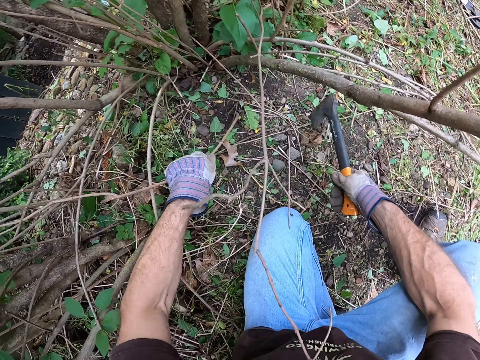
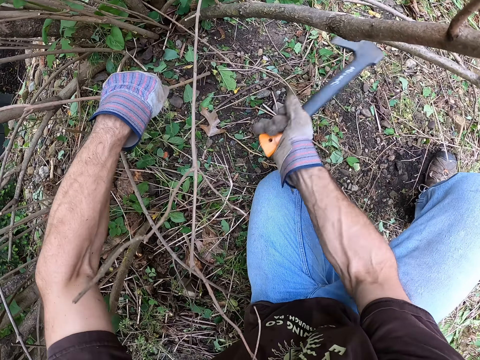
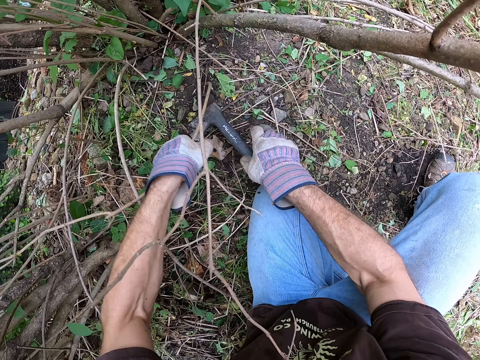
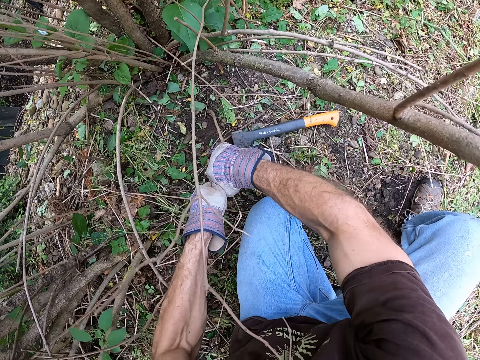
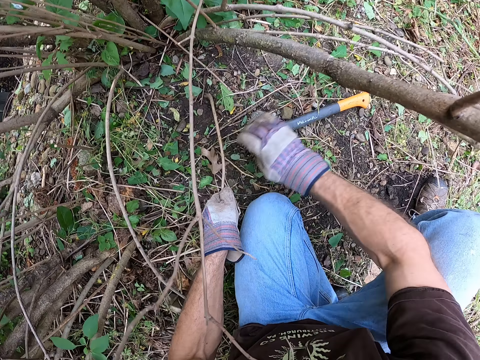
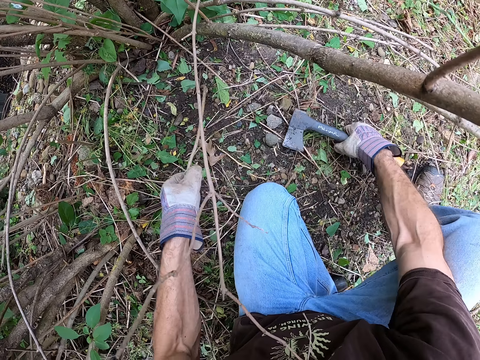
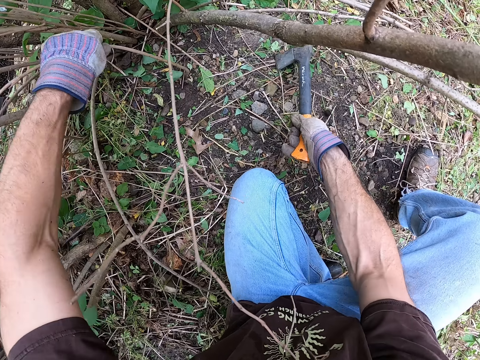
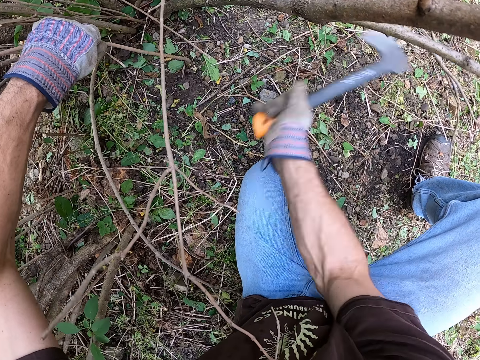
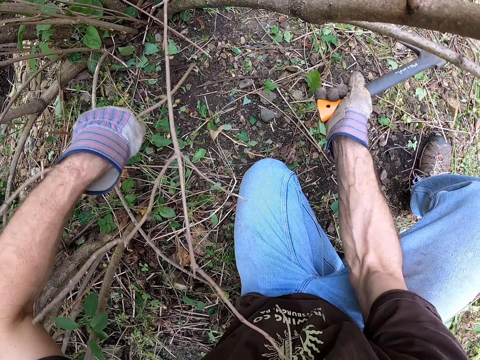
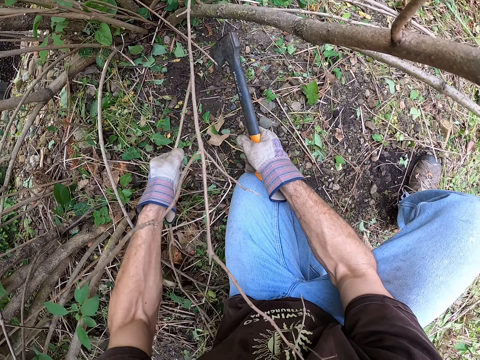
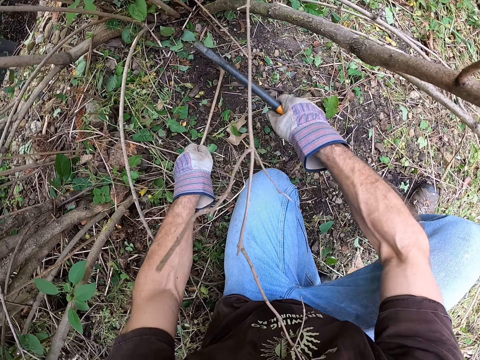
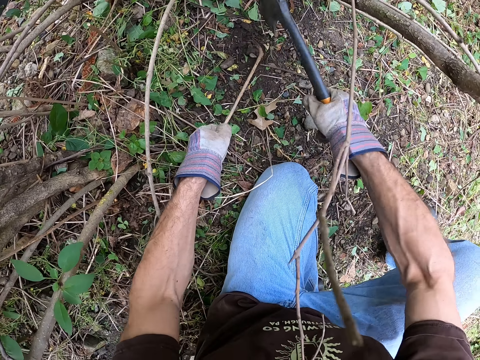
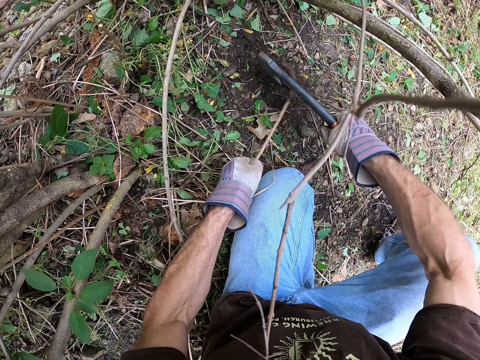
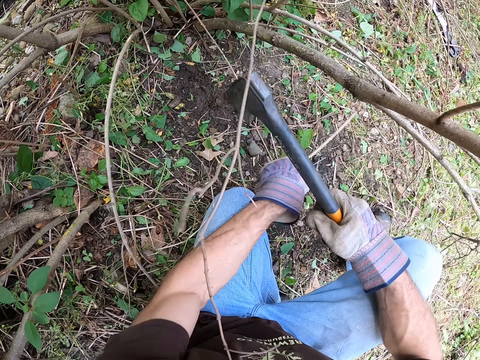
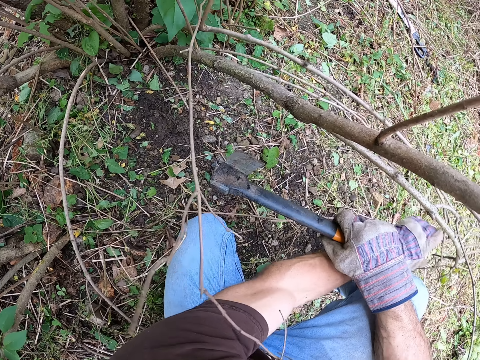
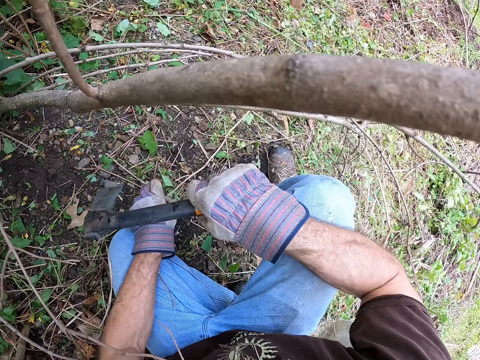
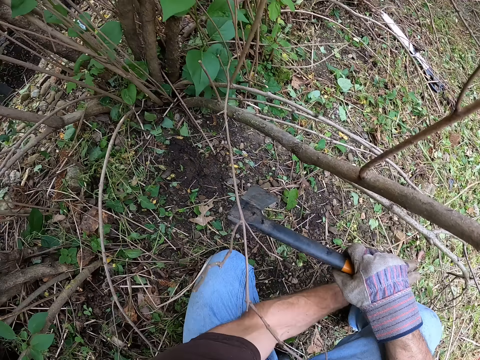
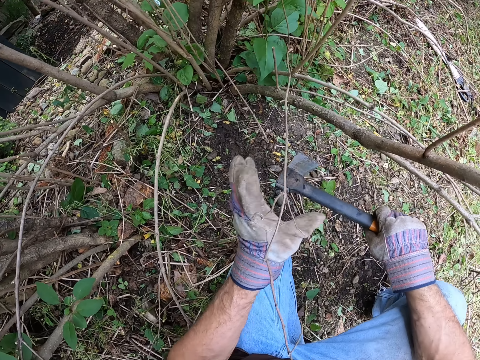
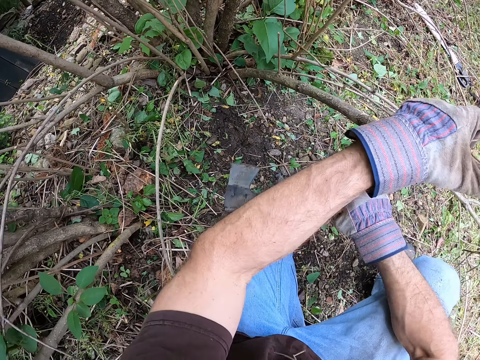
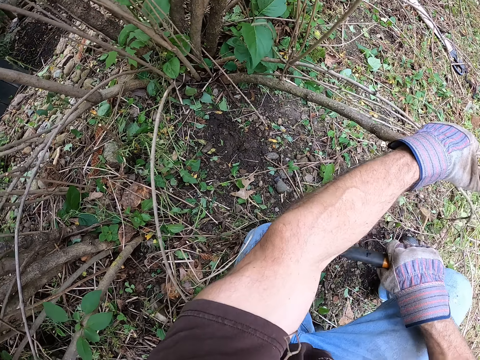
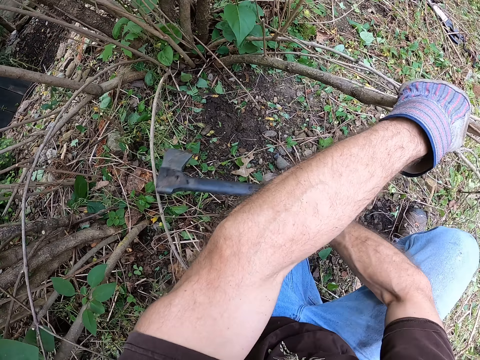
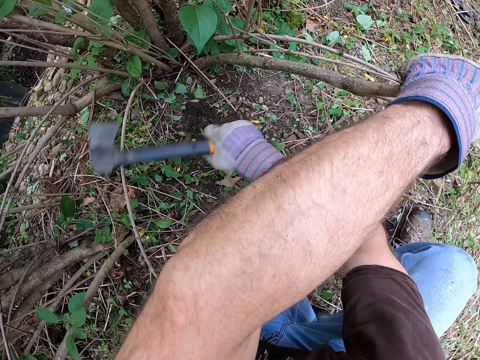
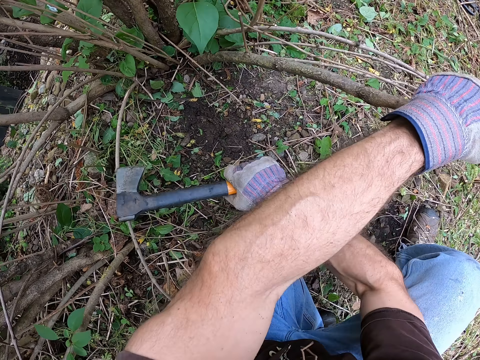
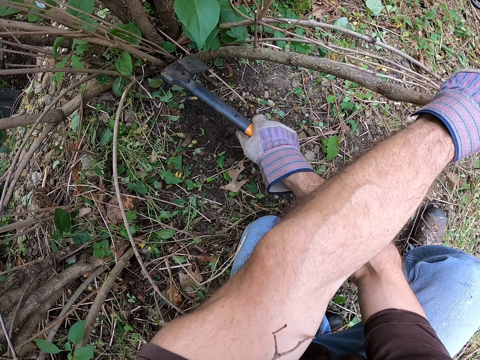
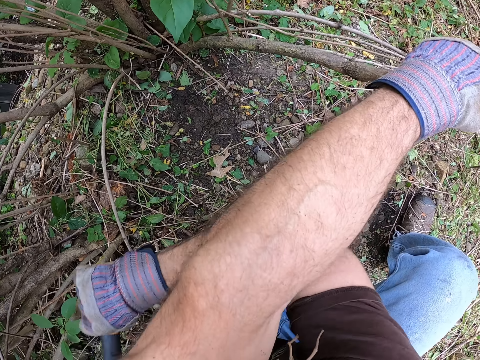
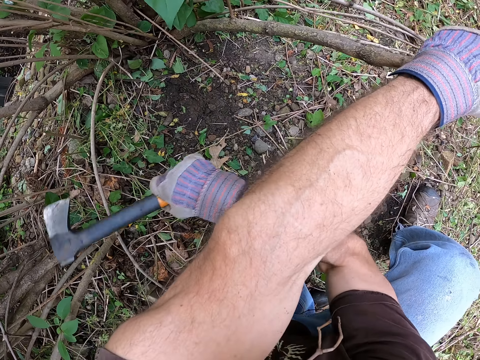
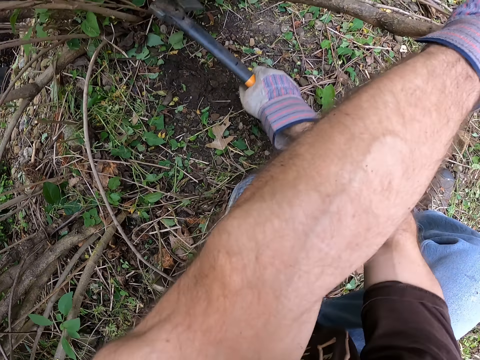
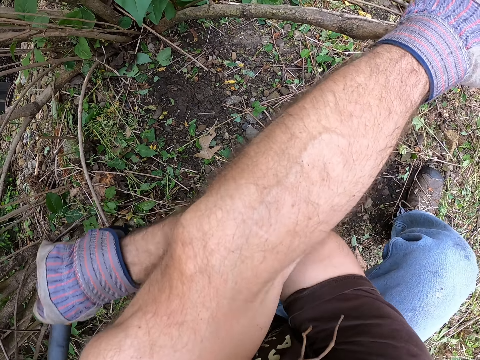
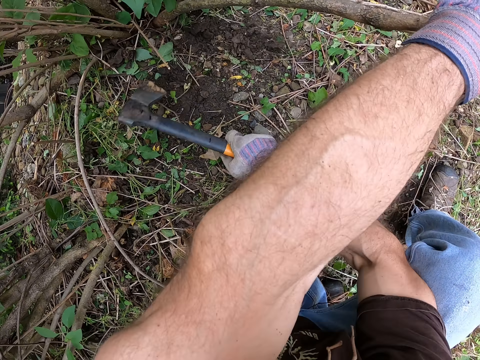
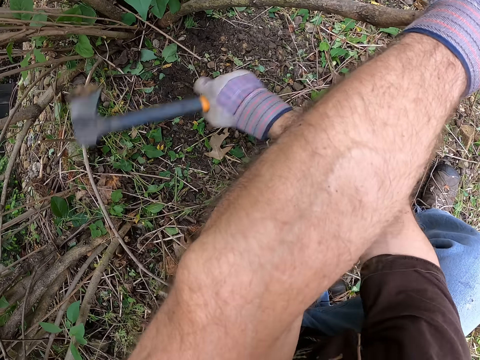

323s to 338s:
The camera wearer holds the dried stick with his left hand. He puts the axe on the ground with his right hand. He pulls the dried stick with his hands. He picks up the axe on the ground with his right hand. He cuts the dried stick with the axe in his right hand. He drops the dried stick on the floor with his left hand. He holds the fourth dried branch with his left hand. He cuts the fourth dried branch with the axe in his right hand.

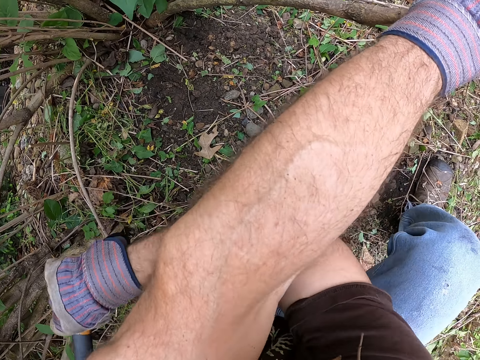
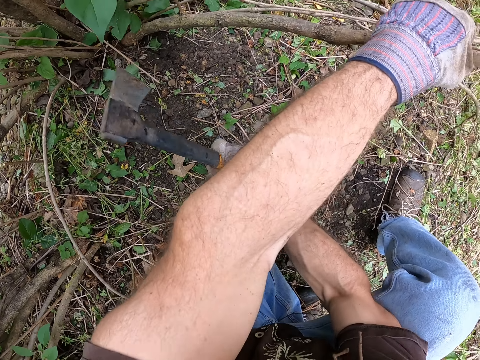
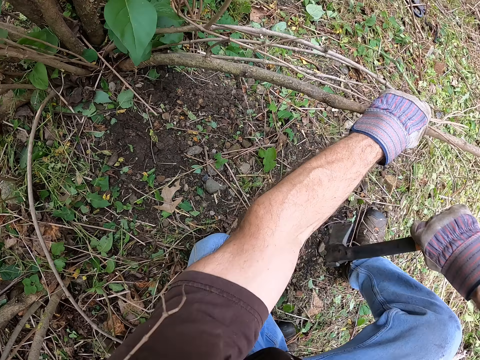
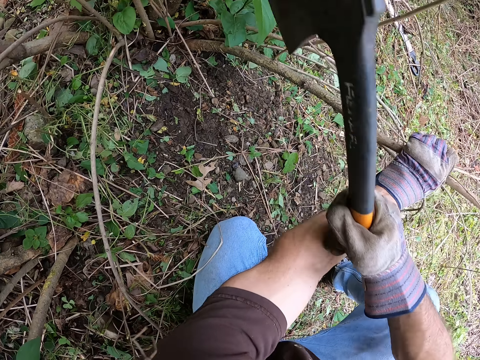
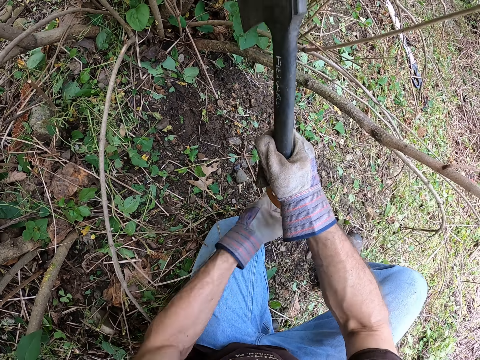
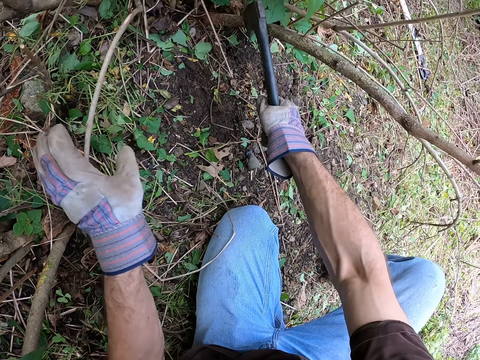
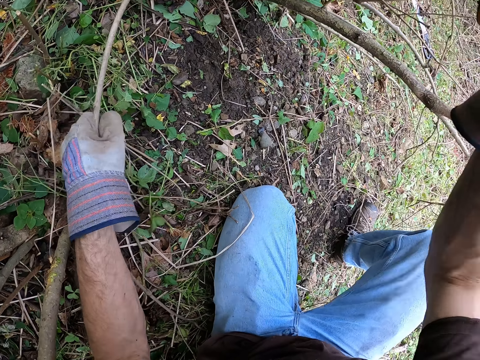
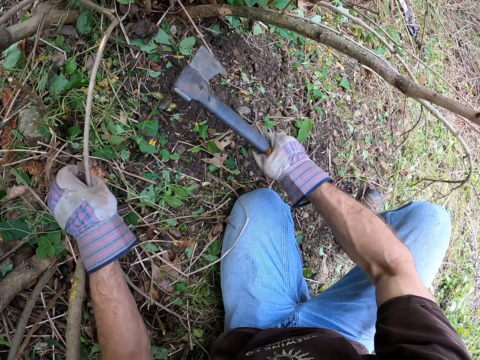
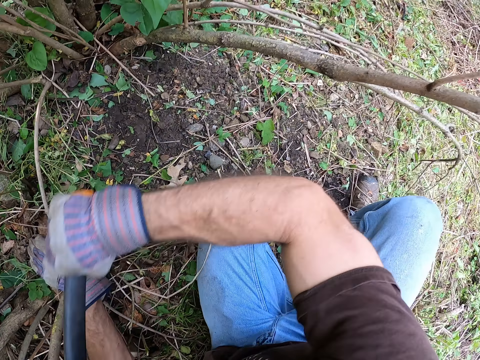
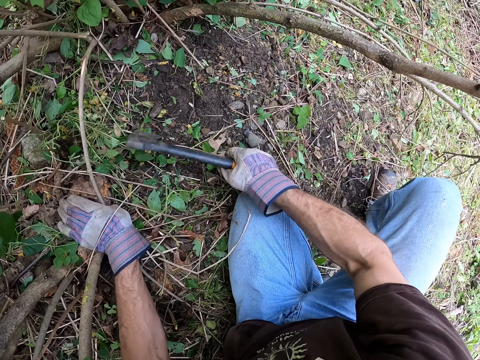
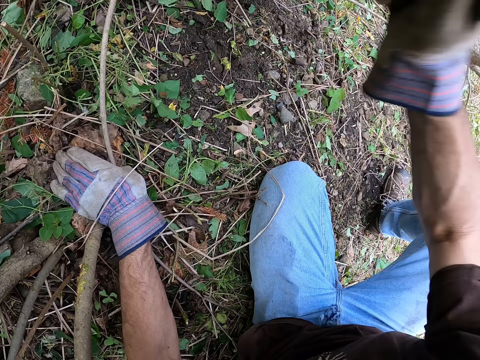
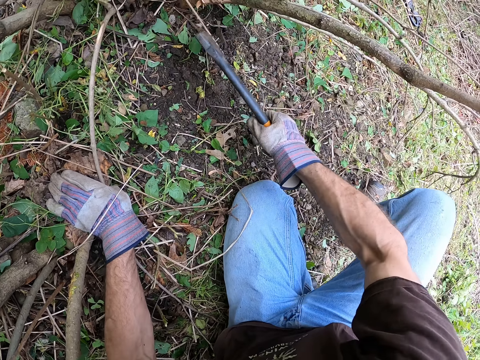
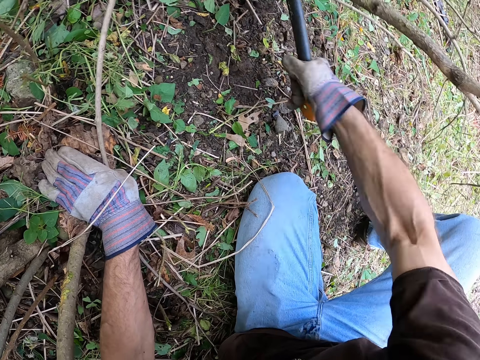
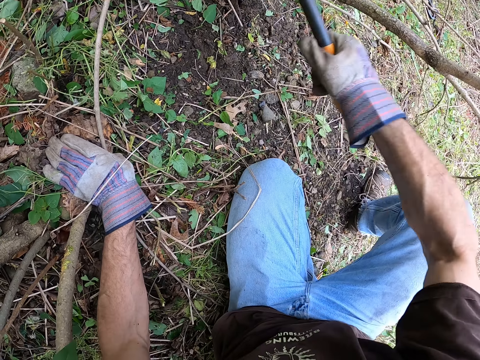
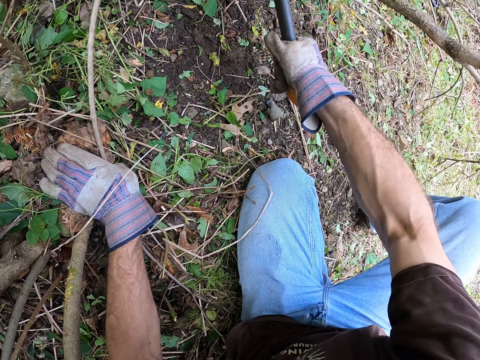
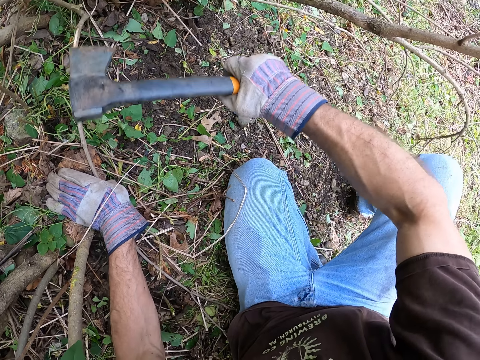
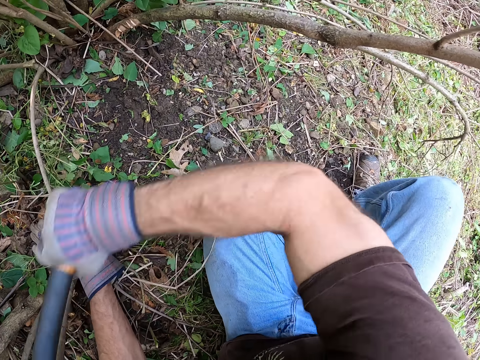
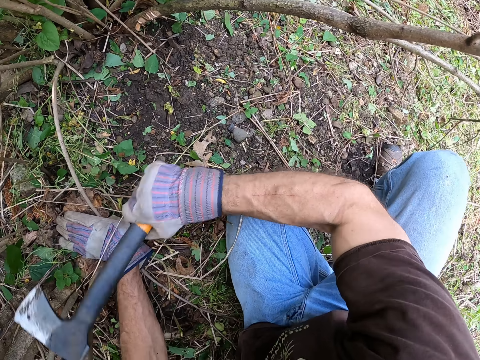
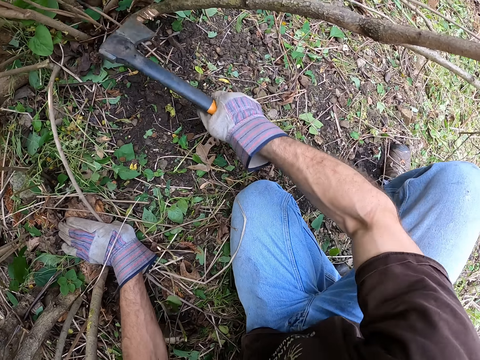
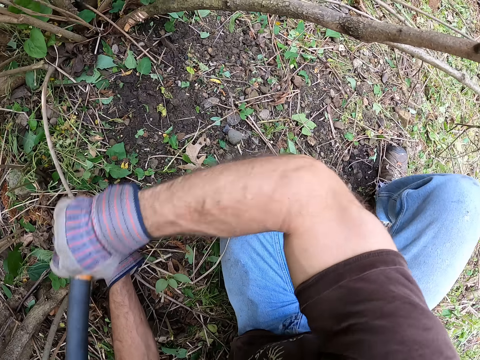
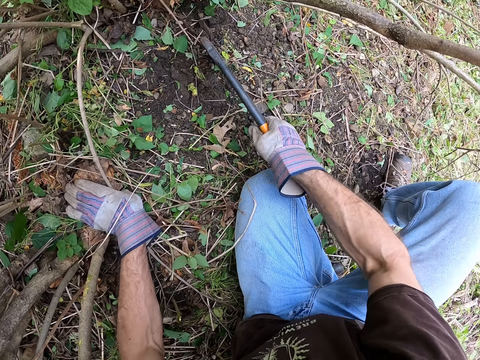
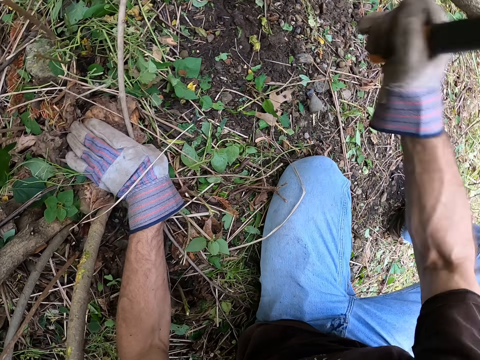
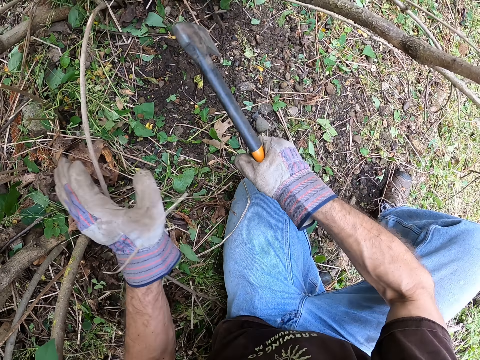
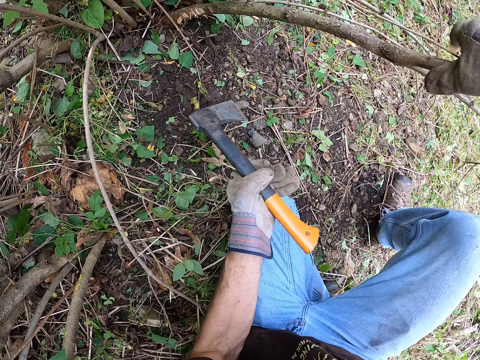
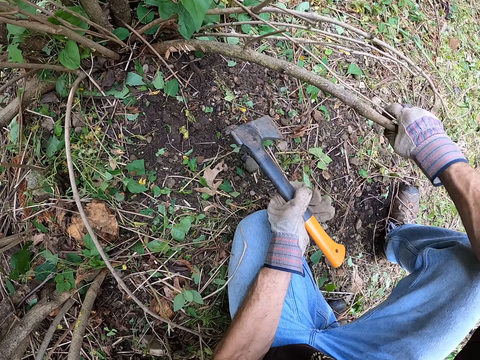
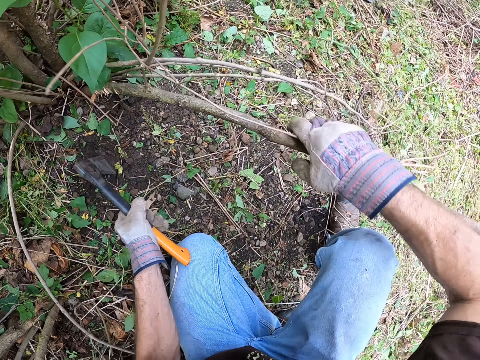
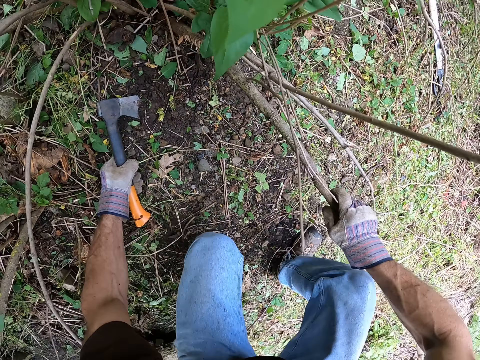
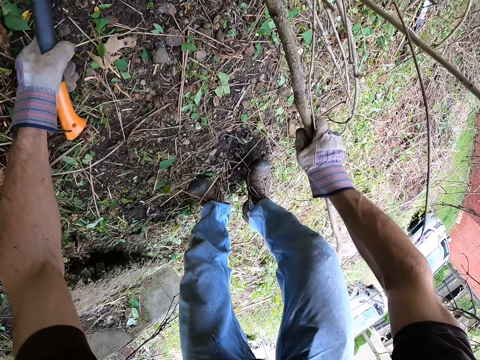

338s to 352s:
The camera wearer passes the axe to his left hand. He holds the fourth dried branch with his right hand.
